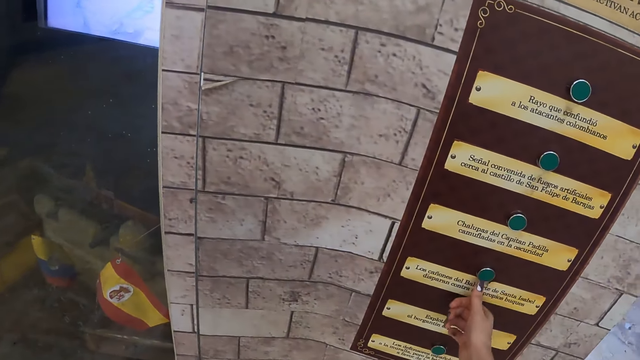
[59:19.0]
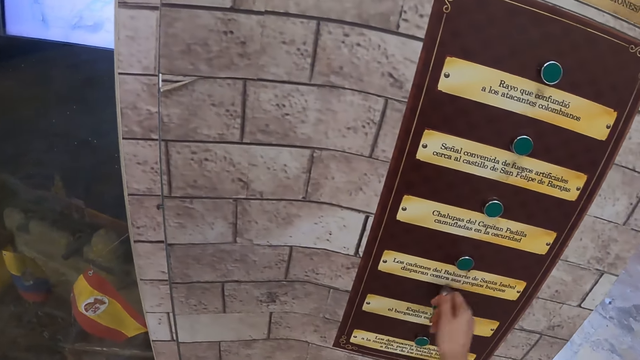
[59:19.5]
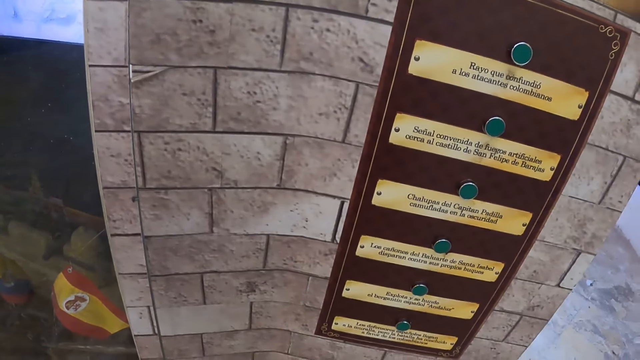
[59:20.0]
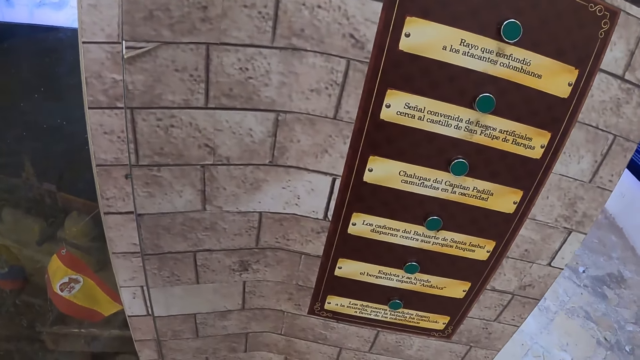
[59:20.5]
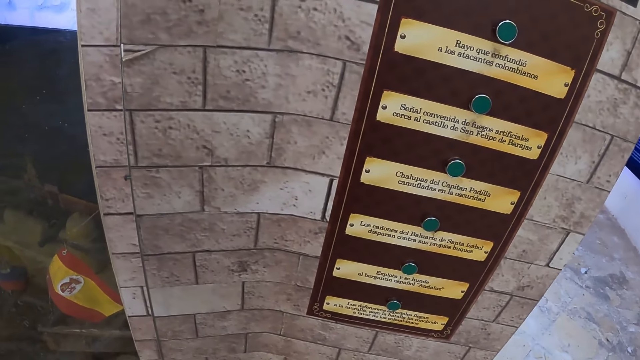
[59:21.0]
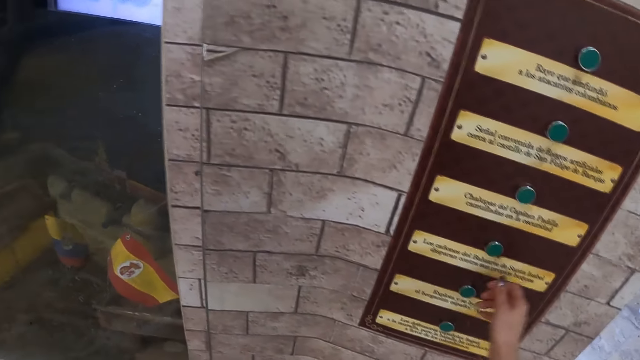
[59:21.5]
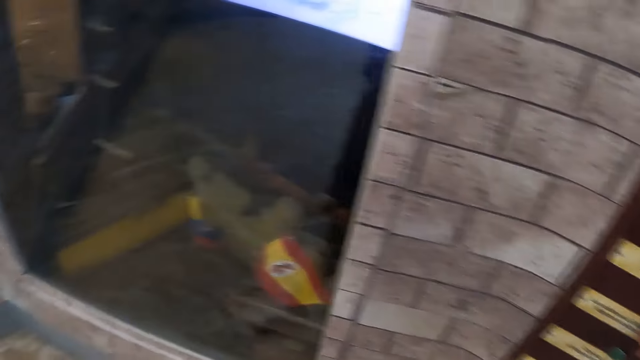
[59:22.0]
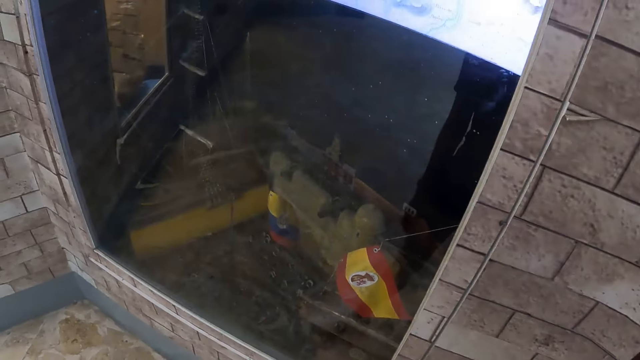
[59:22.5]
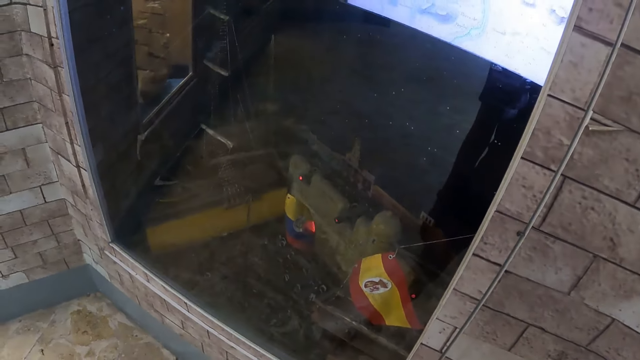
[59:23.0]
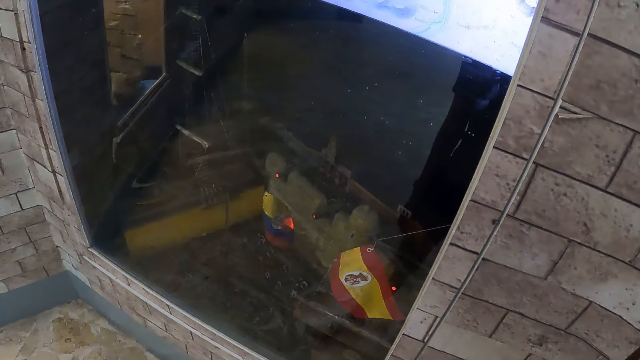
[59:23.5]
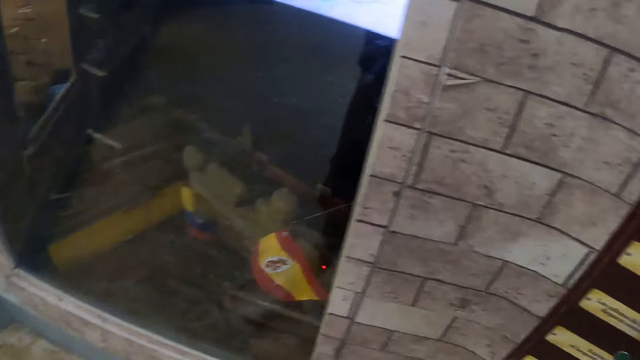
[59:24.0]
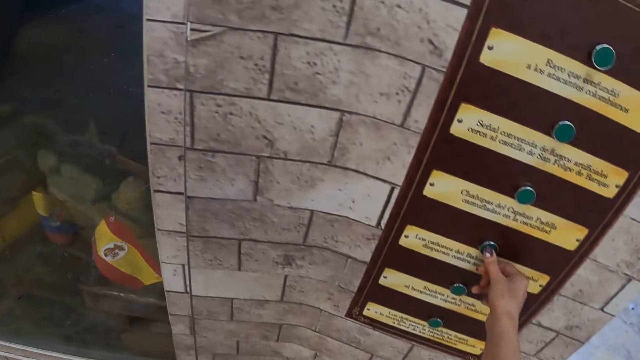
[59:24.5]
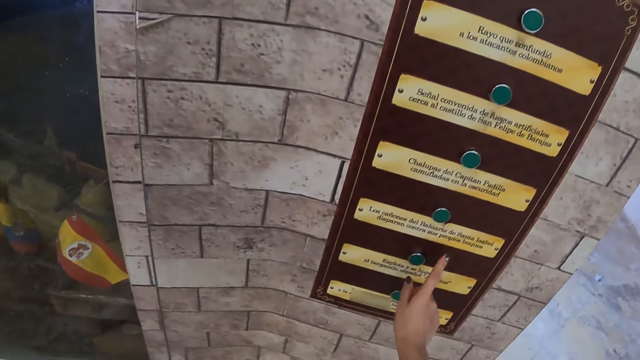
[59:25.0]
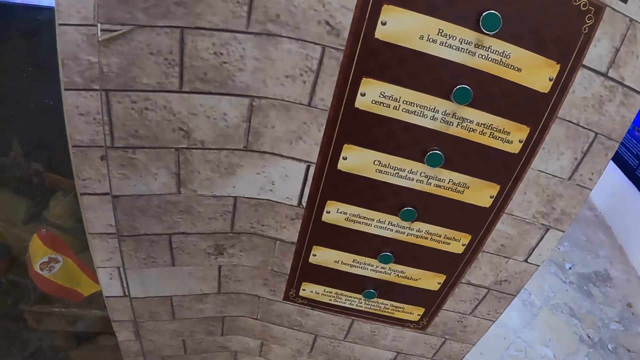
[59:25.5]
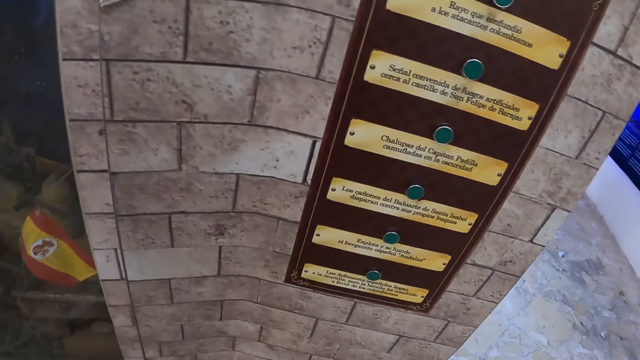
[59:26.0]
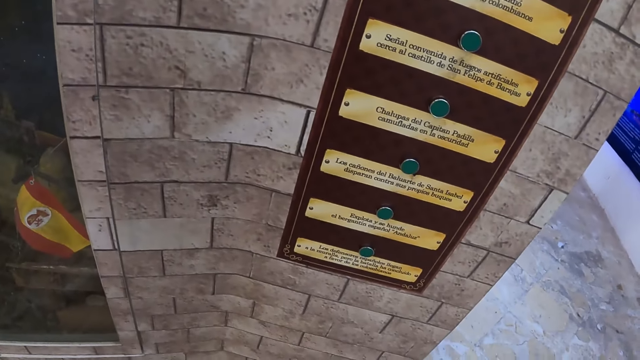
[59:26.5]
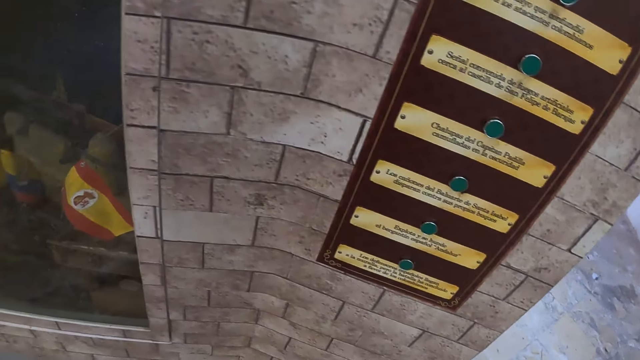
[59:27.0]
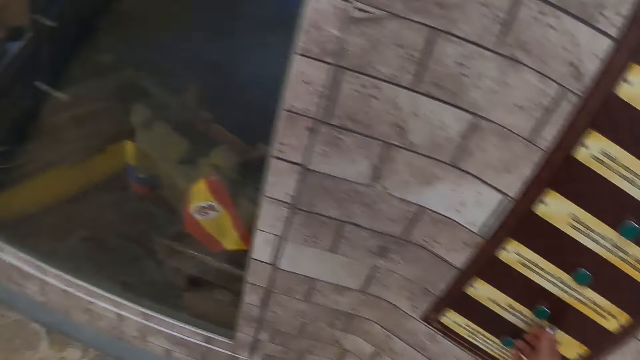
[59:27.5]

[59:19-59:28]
The camera wearer presses the button on the wall. They look around. They press the button on the wall. They examine the artefact. They move their hand. They look around.

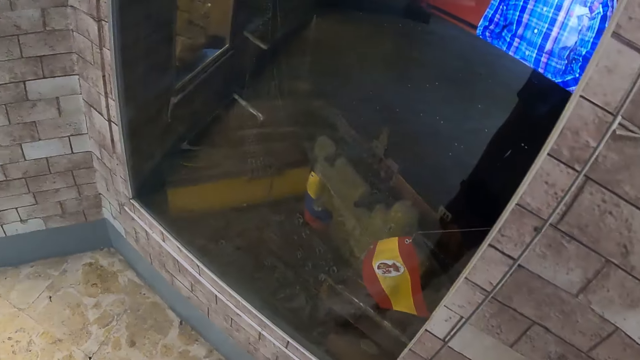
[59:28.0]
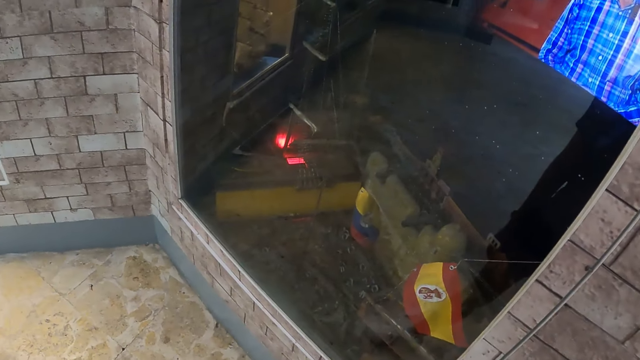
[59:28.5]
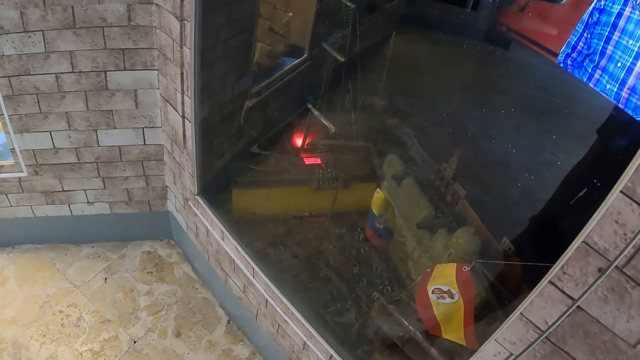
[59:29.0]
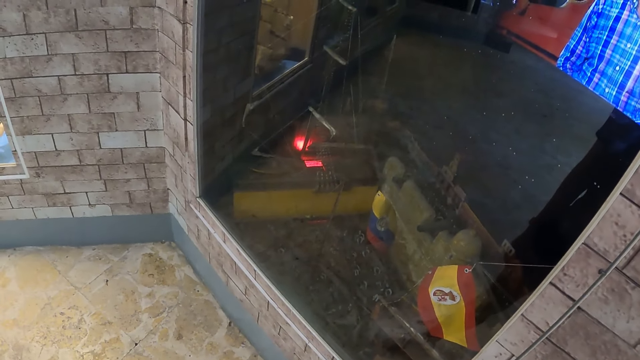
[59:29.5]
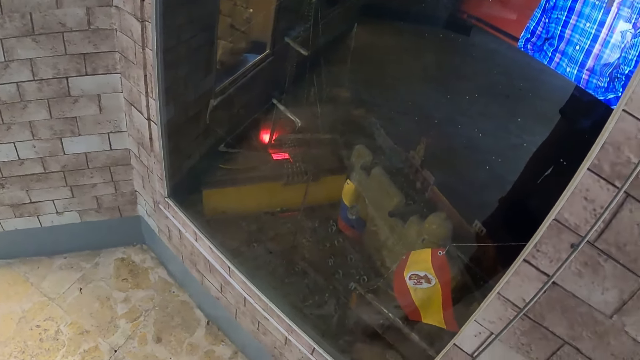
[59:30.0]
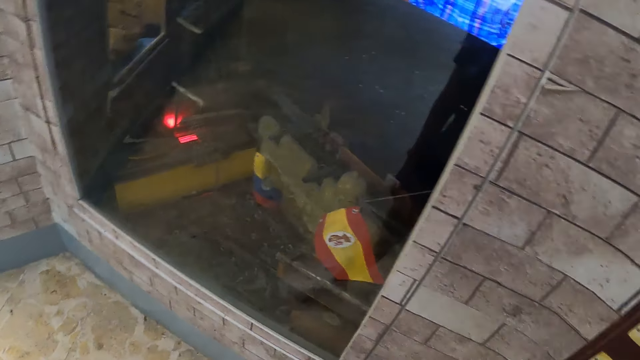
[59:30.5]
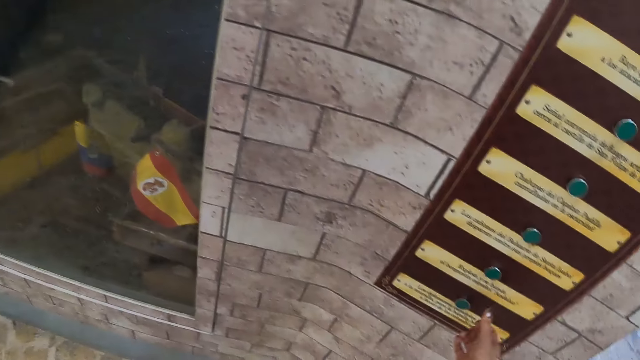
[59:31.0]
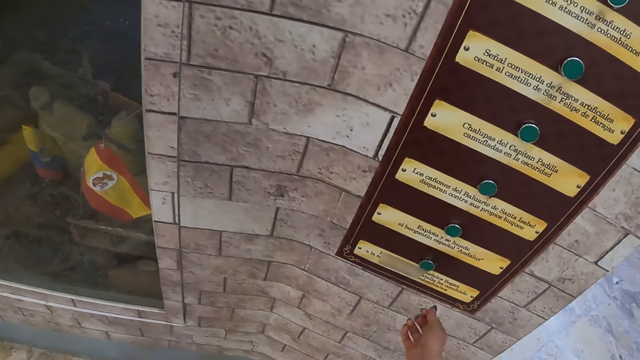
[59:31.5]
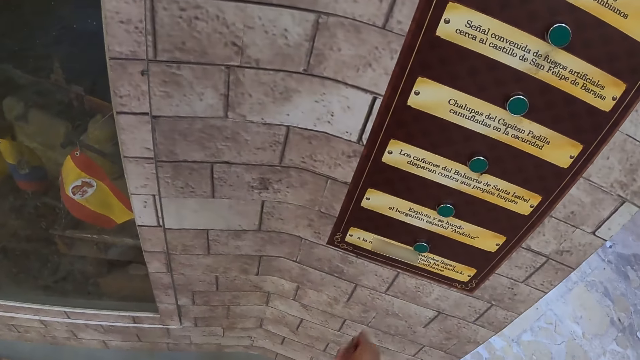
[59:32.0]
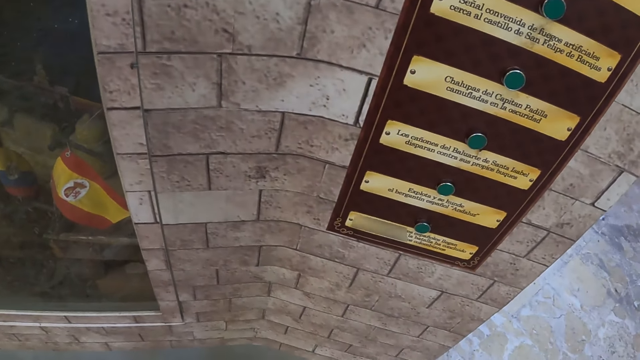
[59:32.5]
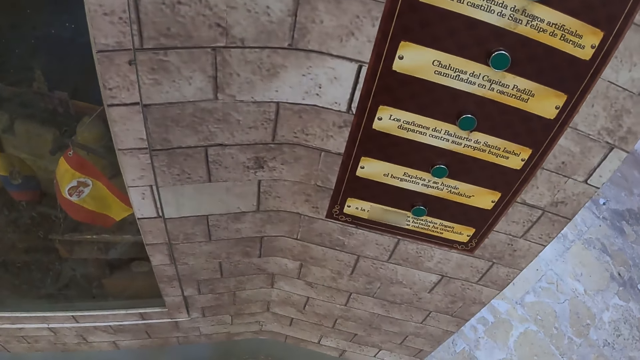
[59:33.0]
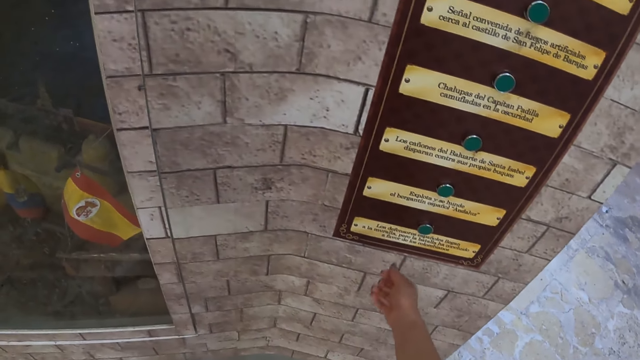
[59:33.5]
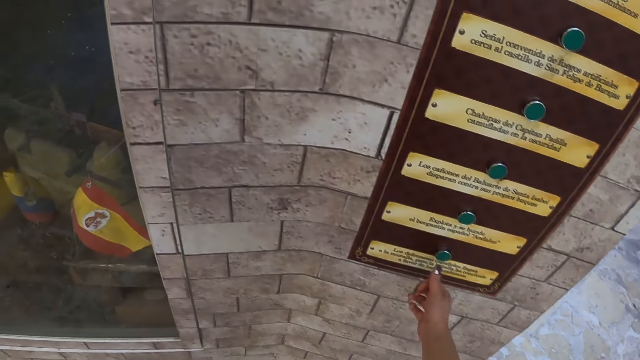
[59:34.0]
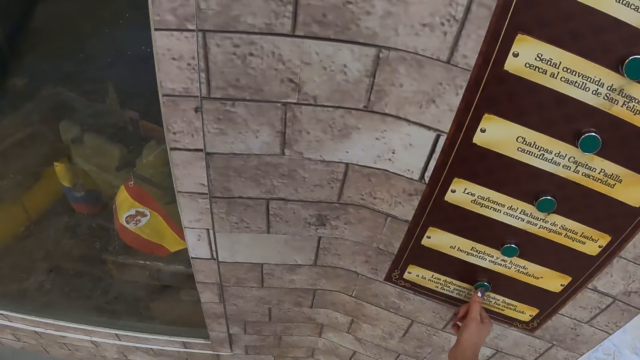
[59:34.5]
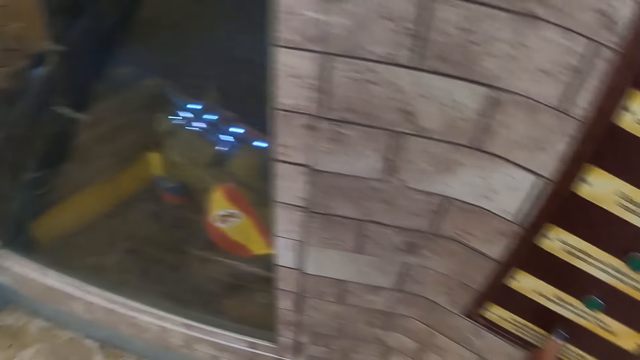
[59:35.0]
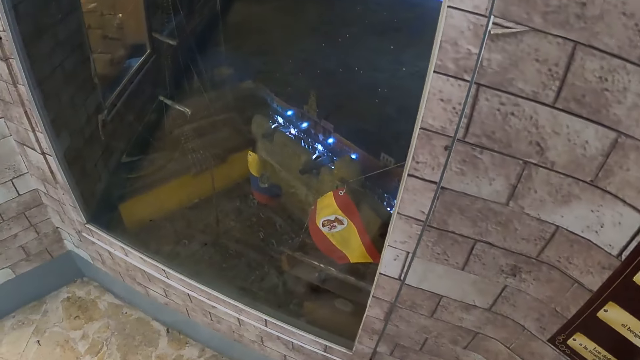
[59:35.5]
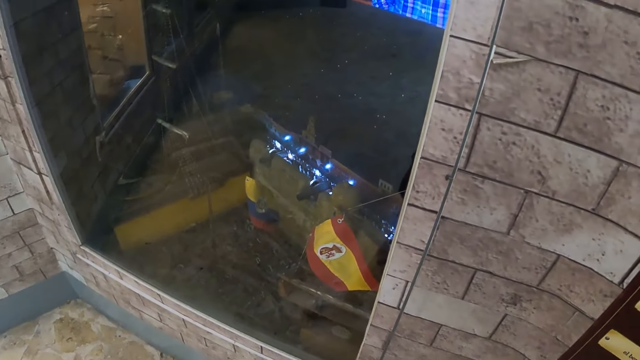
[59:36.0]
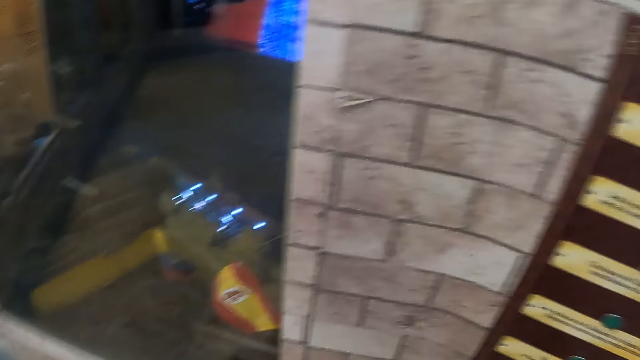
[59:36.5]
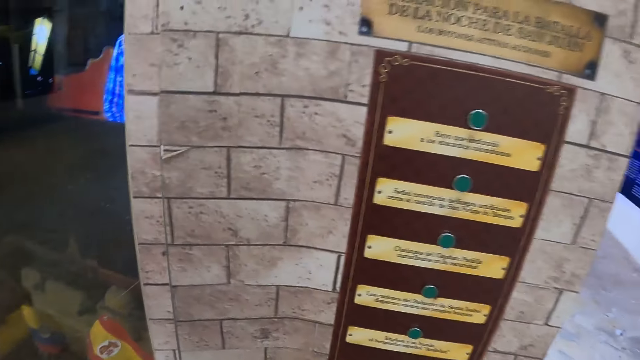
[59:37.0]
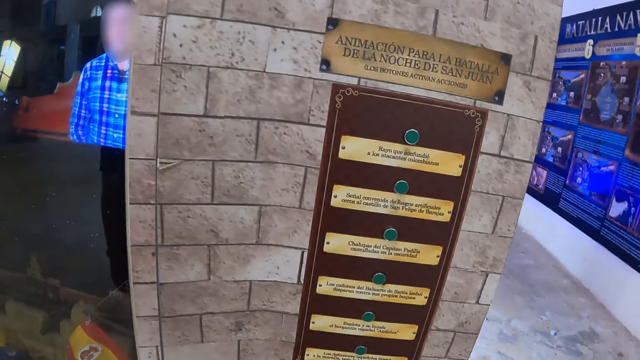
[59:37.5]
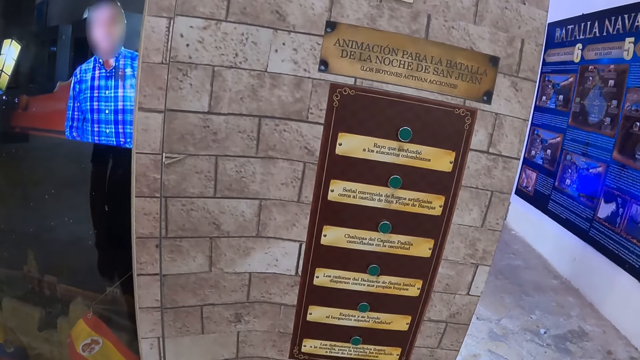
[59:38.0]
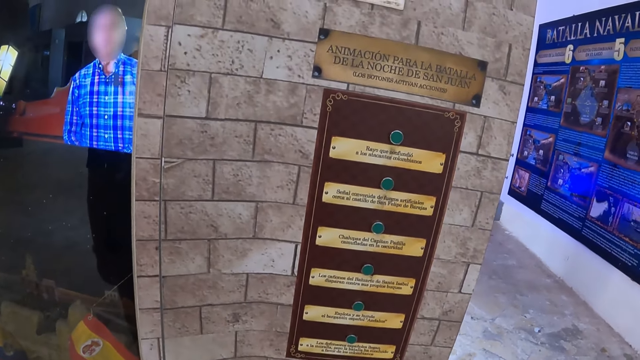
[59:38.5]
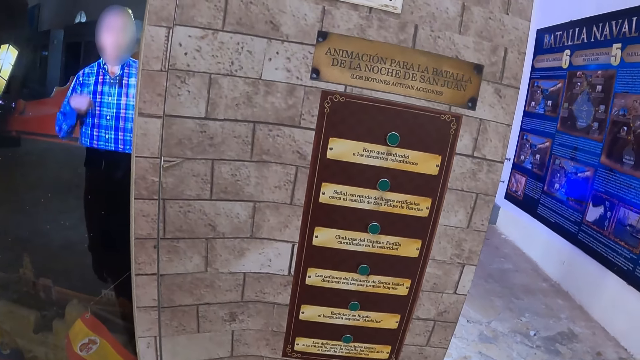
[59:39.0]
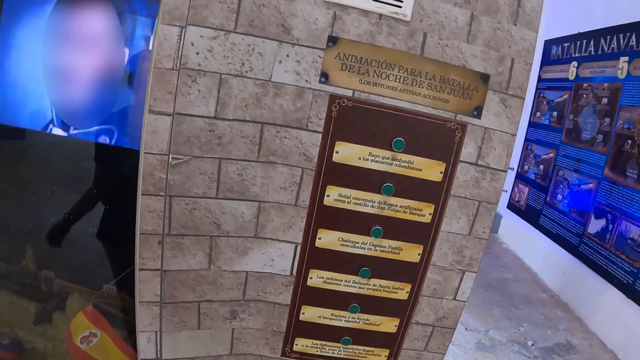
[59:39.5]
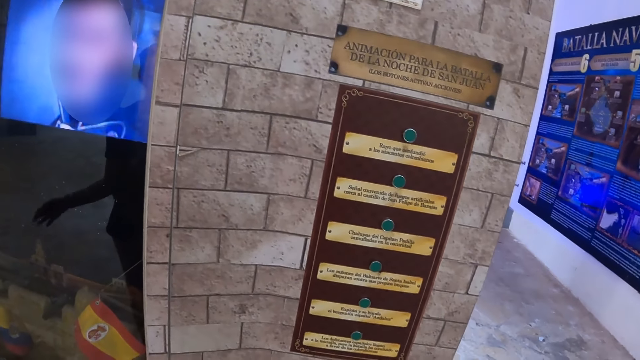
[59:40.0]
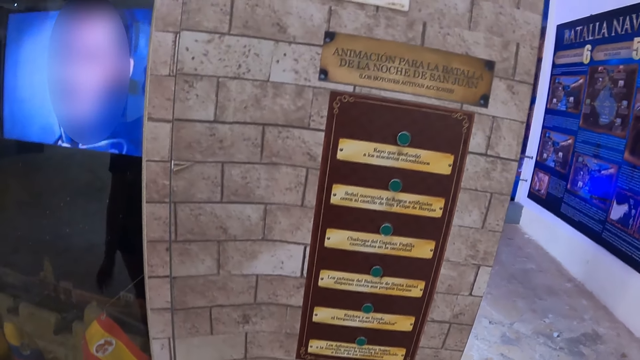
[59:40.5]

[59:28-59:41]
The camera wearer examines an artefact. They look around. They move their hand. They move their hand again. They look around. They press the button on the wall. They examine the artefact. They look around.
